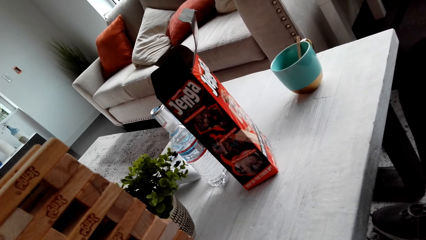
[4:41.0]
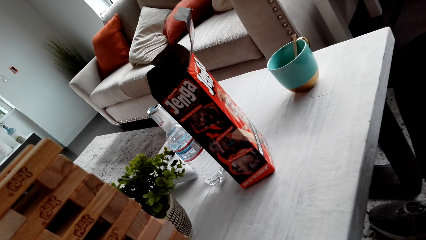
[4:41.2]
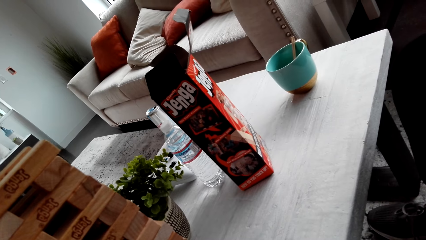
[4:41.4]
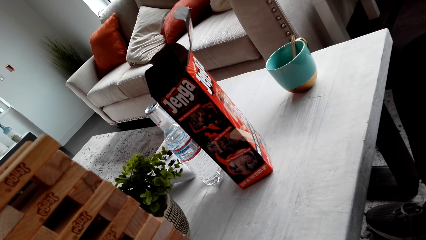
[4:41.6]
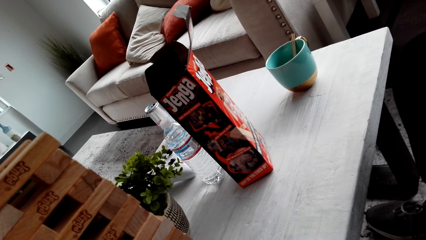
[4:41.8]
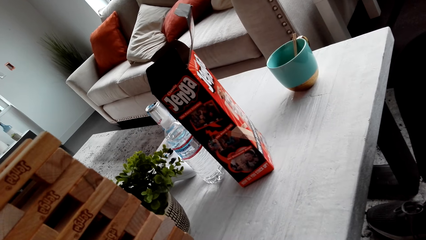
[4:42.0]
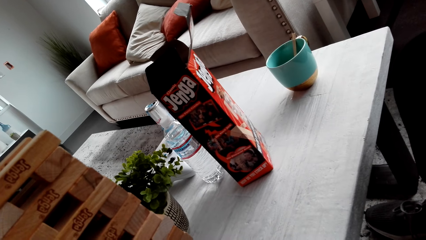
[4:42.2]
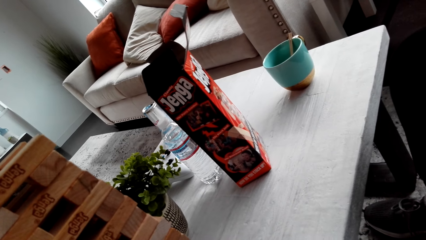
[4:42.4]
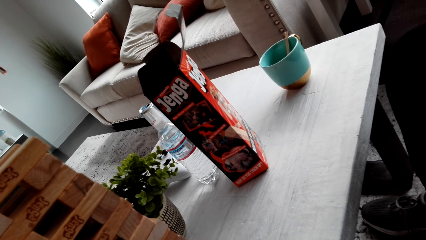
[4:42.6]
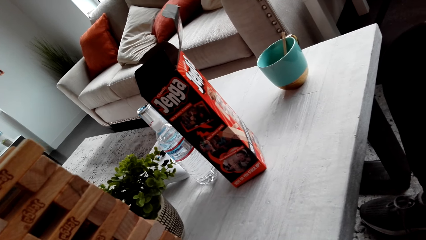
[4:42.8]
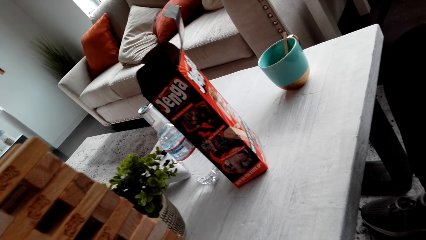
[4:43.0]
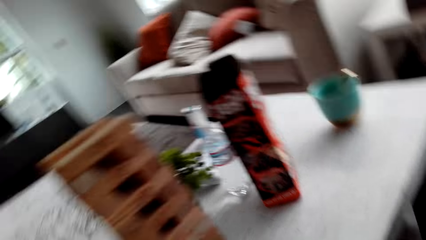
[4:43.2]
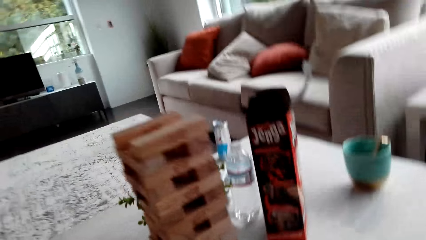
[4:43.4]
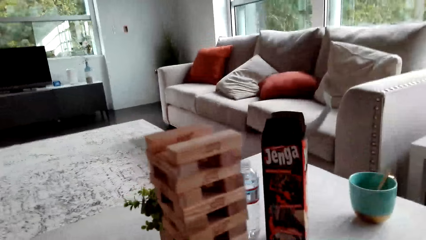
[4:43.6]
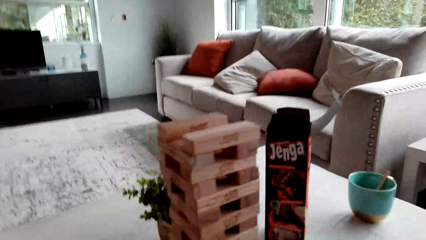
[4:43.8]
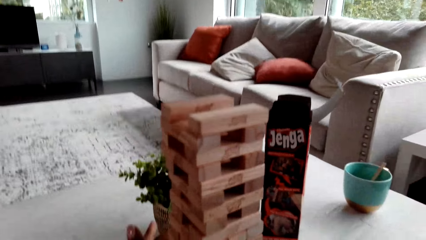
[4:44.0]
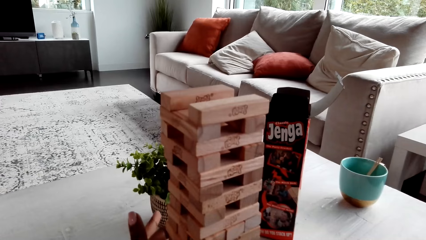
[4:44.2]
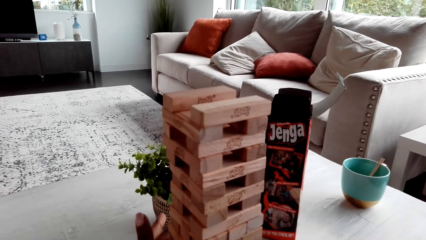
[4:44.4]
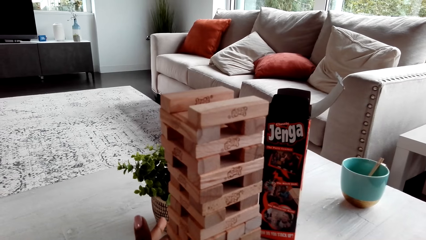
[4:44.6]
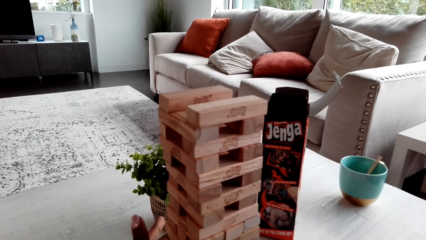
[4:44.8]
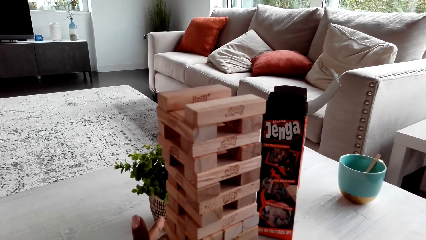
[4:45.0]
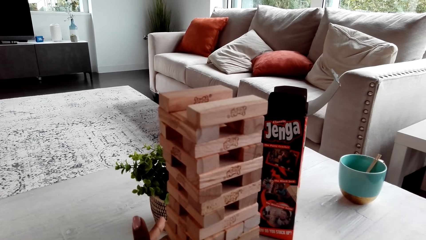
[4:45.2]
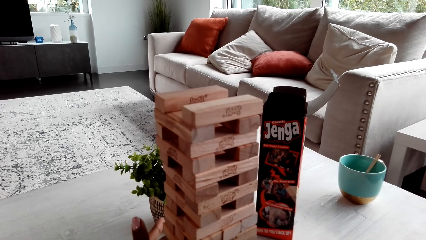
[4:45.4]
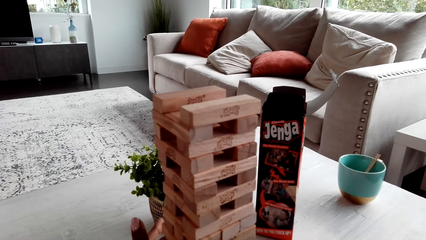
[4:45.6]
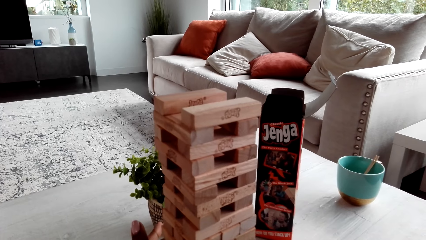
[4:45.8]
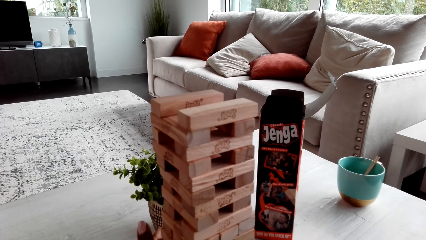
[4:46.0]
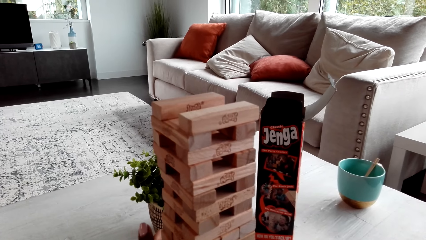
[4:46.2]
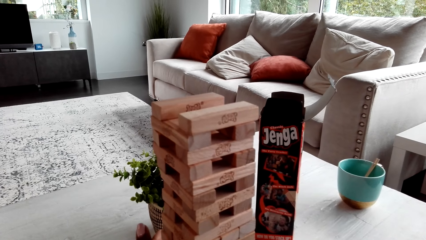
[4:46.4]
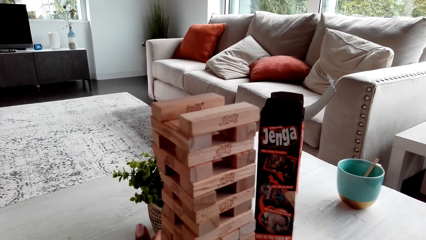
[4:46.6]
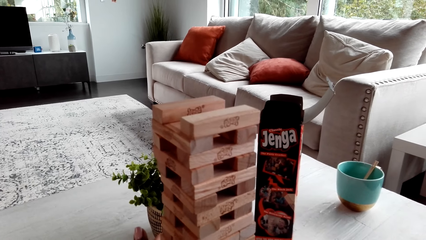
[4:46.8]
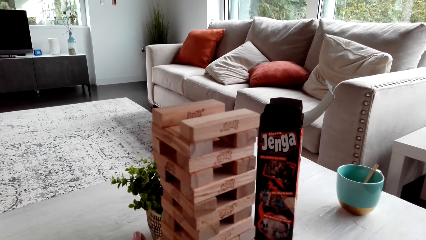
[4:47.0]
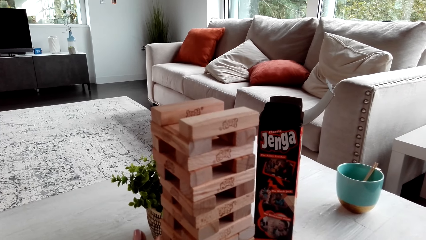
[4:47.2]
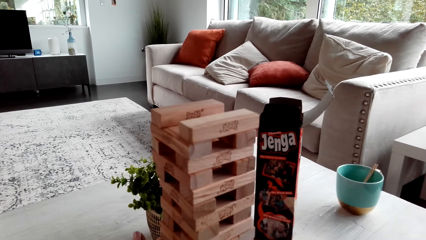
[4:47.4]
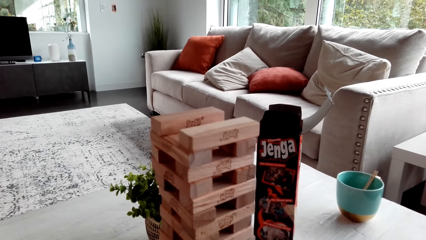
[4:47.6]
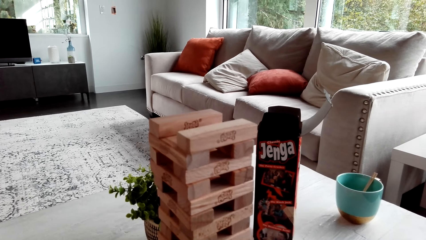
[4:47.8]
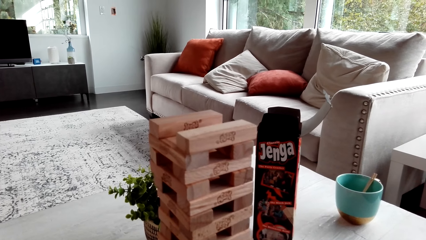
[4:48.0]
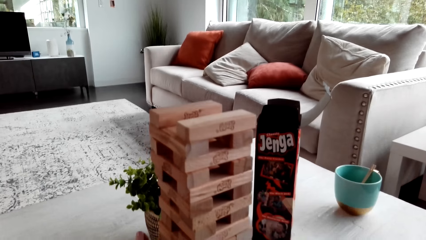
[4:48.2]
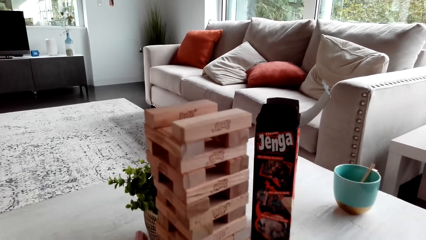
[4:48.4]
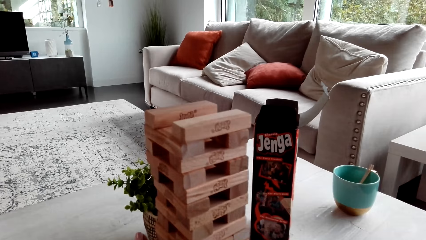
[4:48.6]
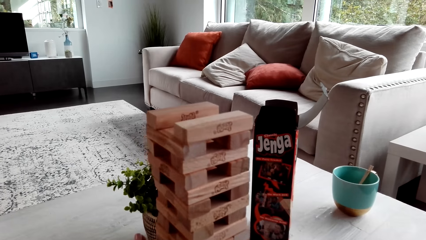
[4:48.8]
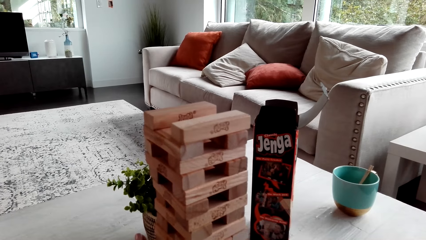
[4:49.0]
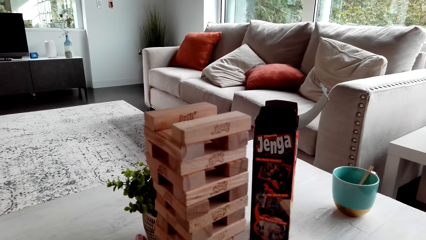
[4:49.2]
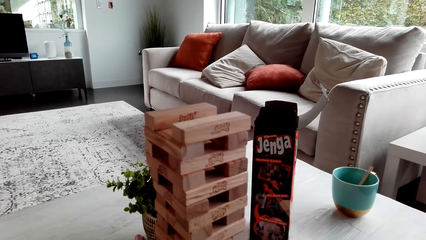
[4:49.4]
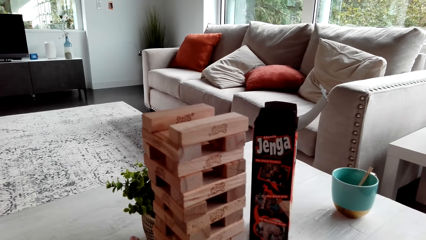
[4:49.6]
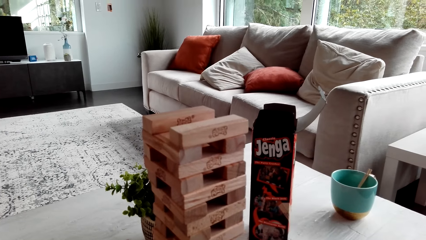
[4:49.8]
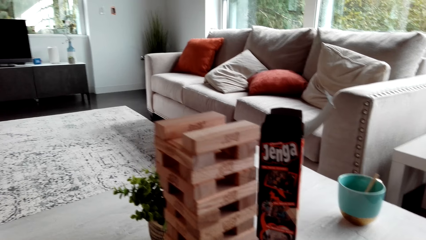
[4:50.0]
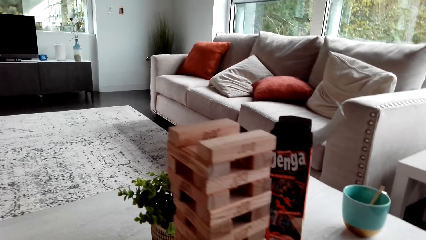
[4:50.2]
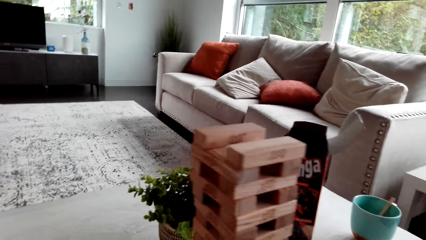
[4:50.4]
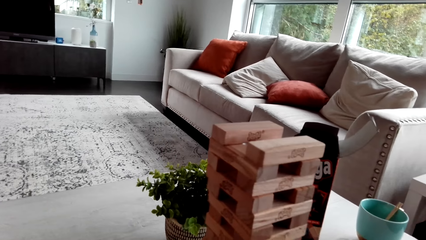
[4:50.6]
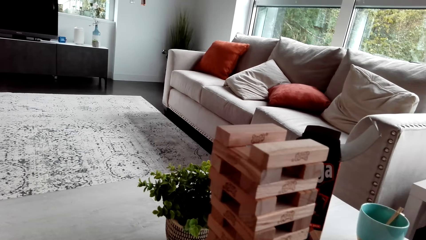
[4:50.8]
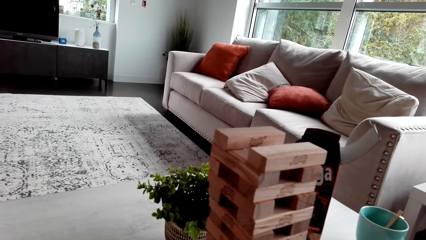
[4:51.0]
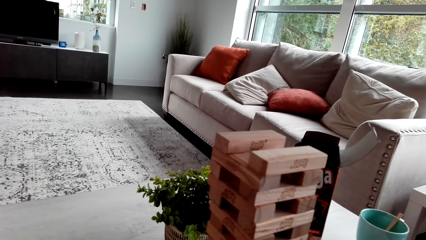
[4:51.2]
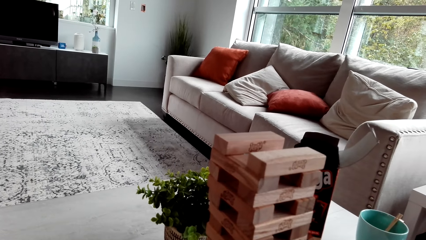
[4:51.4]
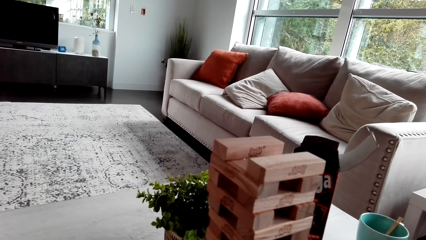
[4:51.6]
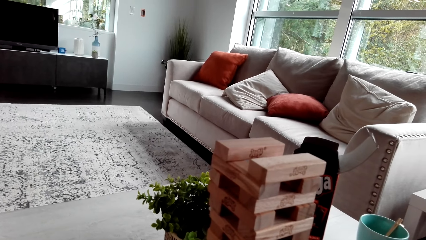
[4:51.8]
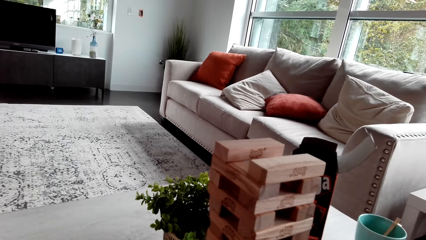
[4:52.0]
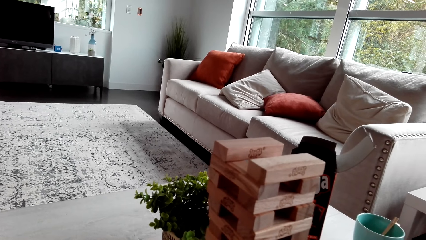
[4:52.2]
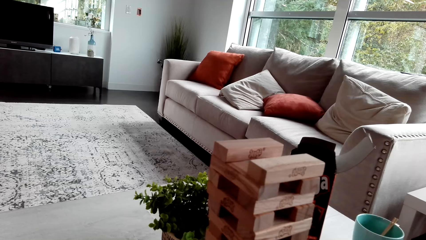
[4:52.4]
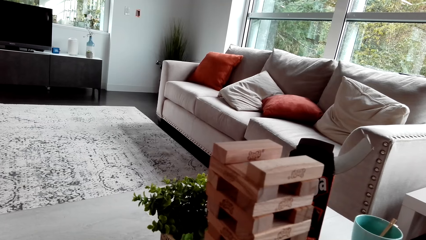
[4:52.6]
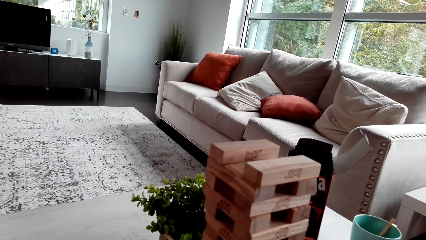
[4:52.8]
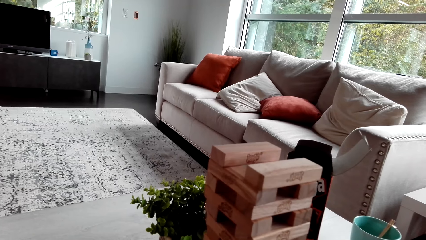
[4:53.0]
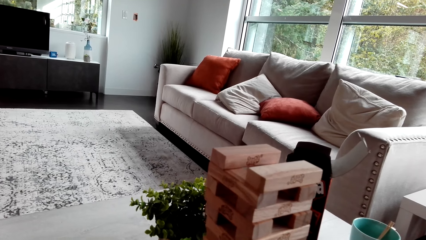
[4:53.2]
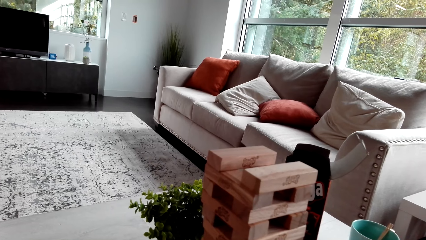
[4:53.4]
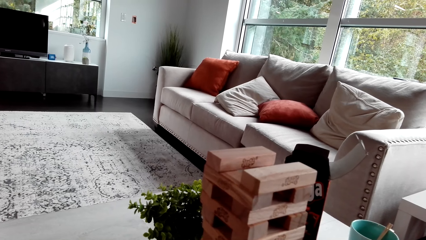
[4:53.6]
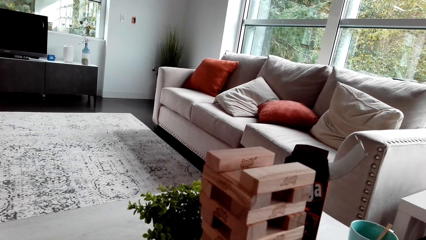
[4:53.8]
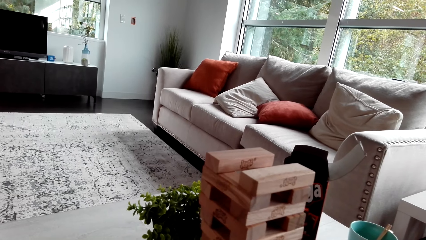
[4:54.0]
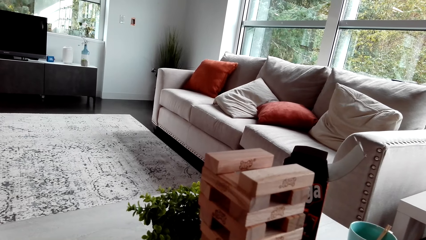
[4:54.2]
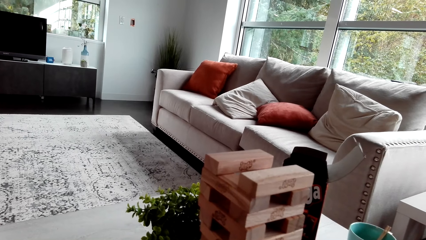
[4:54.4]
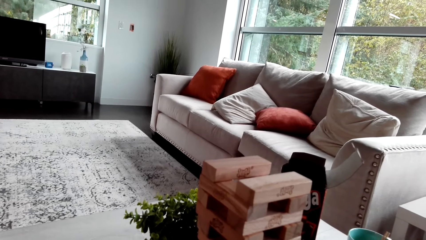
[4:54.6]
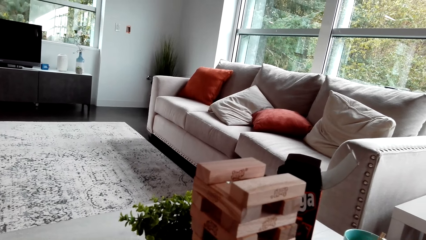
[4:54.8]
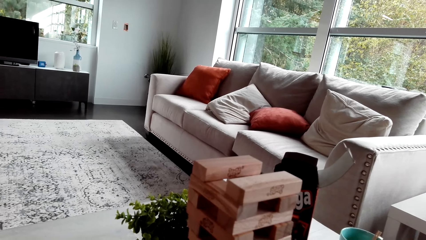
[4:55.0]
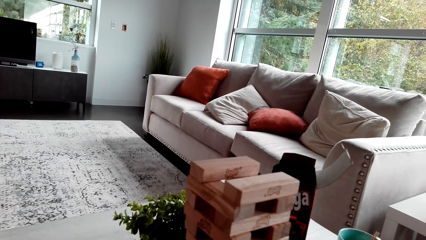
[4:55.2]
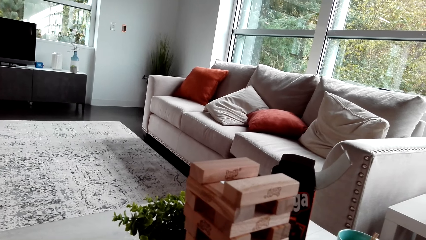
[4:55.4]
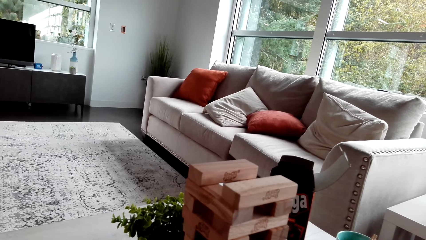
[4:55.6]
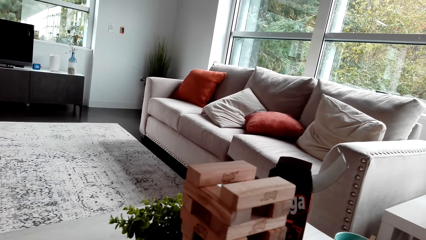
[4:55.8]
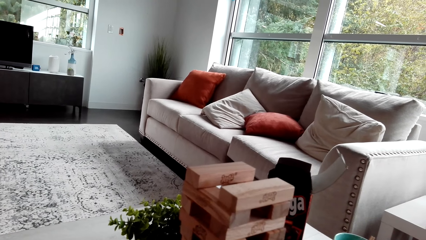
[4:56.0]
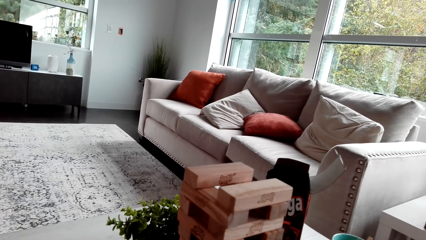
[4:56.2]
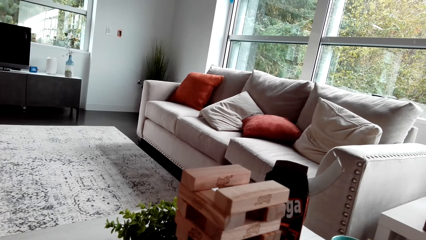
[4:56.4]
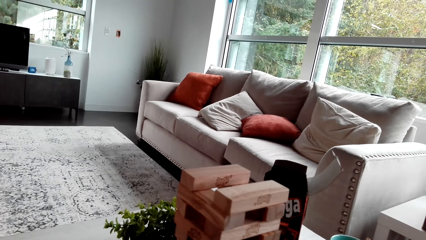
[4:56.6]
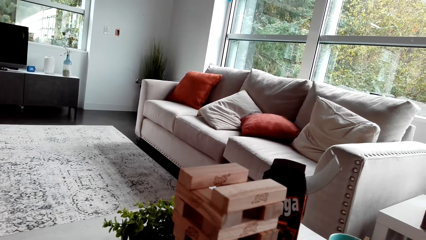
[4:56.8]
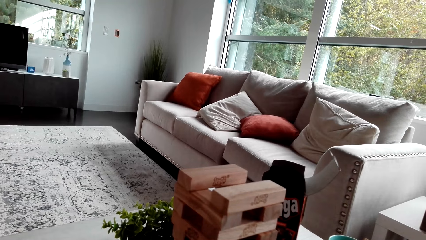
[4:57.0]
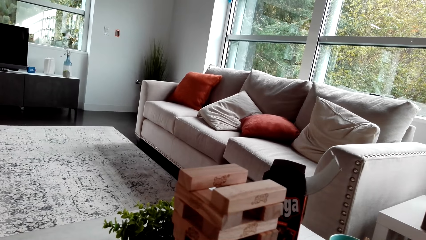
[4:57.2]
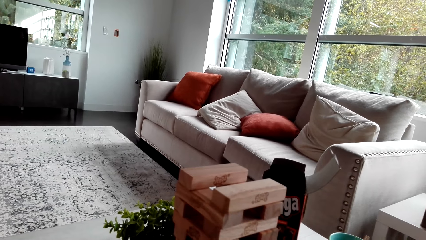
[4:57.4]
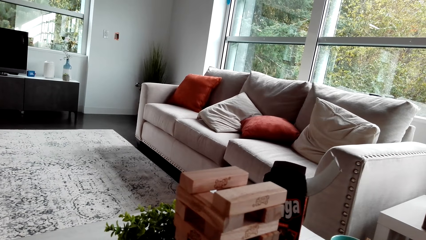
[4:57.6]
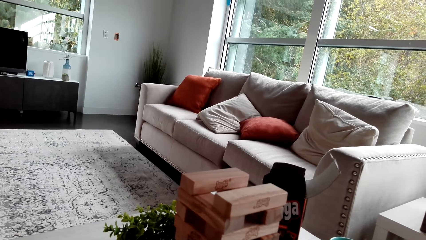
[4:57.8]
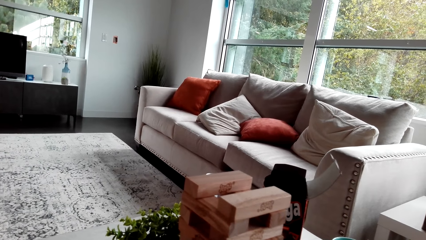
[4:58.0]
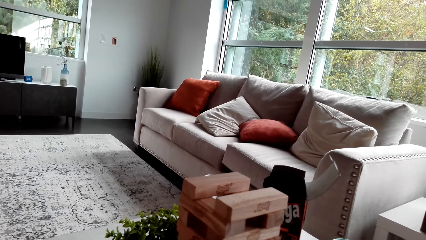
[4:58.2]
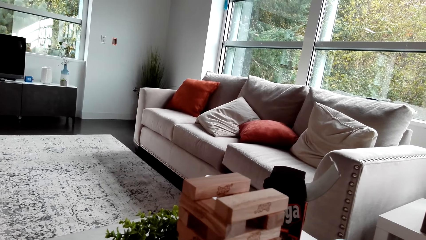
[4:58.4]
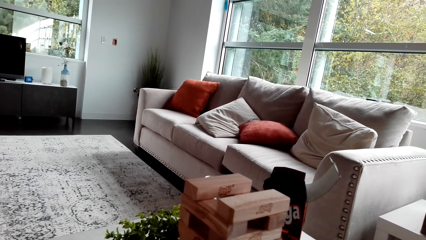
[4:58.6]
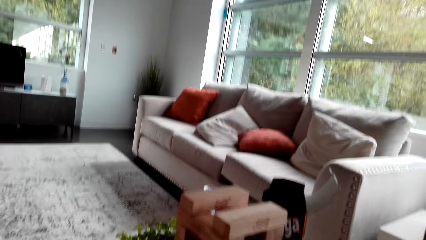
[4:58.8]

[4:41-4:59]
The camera wearer holds blocks. They touch the jenga block.
